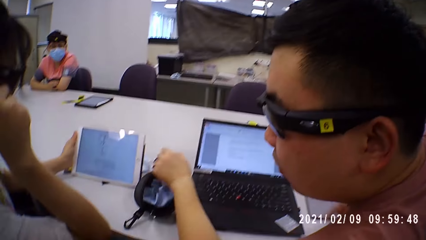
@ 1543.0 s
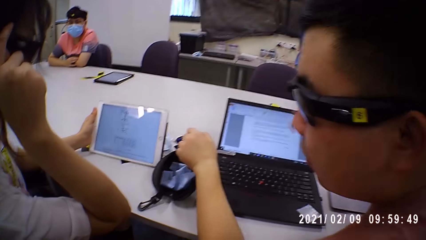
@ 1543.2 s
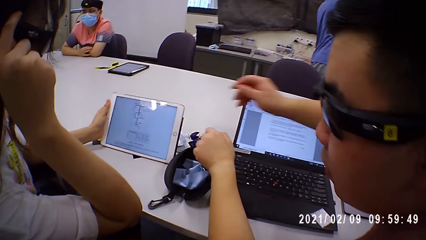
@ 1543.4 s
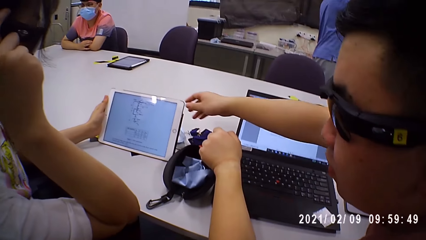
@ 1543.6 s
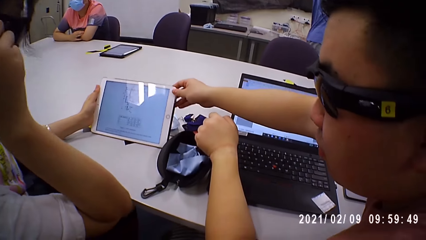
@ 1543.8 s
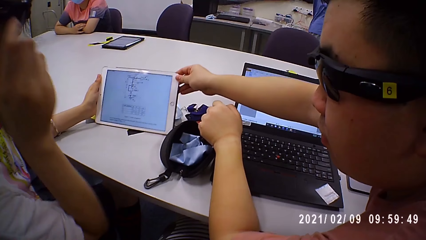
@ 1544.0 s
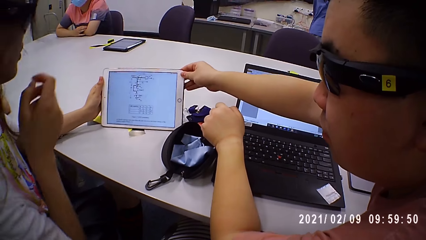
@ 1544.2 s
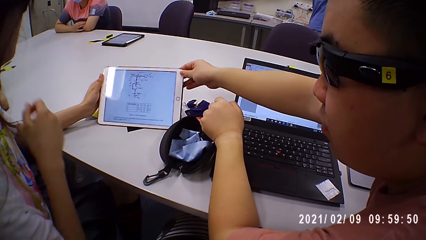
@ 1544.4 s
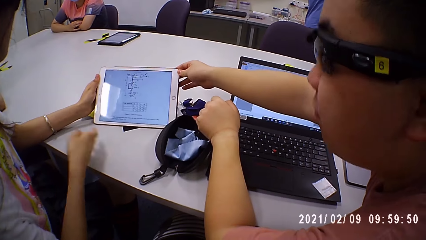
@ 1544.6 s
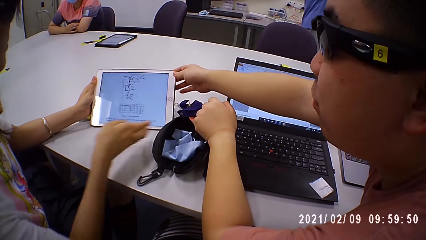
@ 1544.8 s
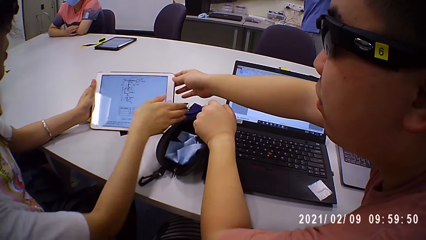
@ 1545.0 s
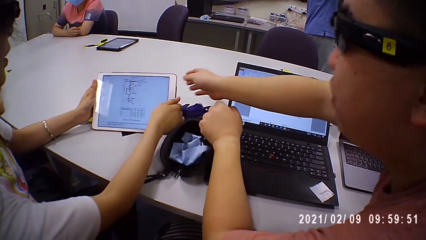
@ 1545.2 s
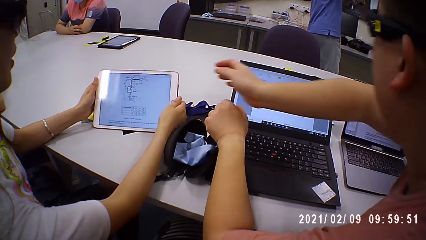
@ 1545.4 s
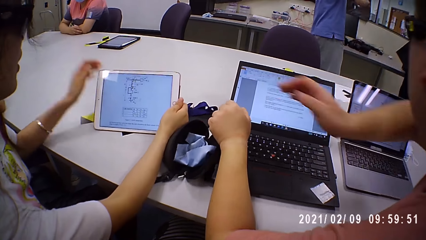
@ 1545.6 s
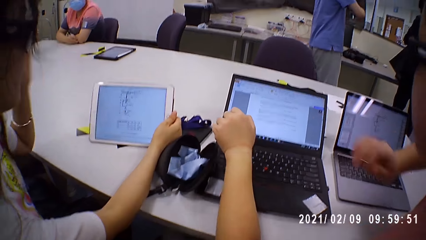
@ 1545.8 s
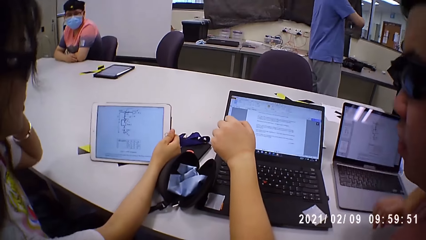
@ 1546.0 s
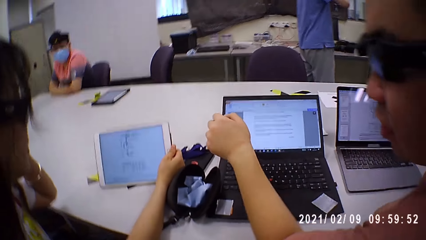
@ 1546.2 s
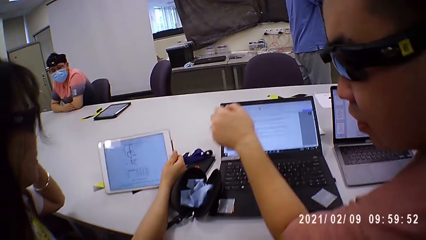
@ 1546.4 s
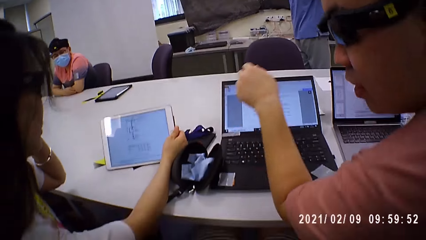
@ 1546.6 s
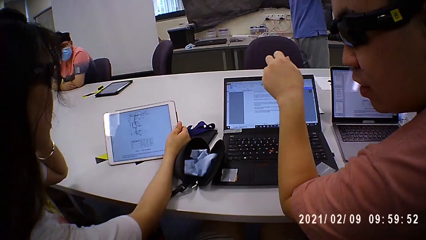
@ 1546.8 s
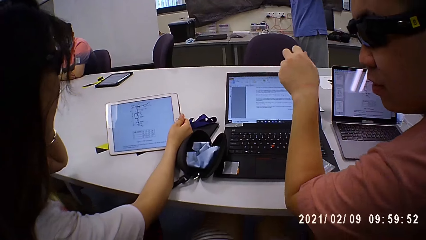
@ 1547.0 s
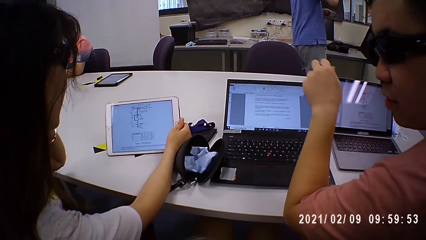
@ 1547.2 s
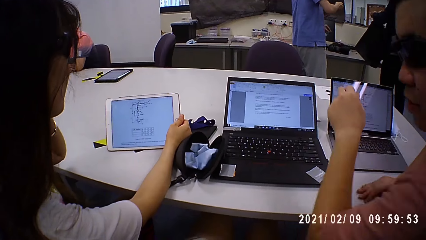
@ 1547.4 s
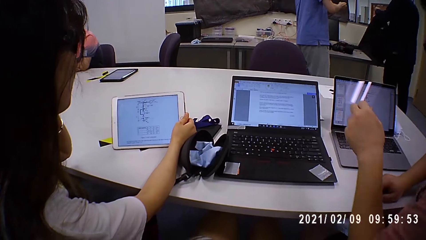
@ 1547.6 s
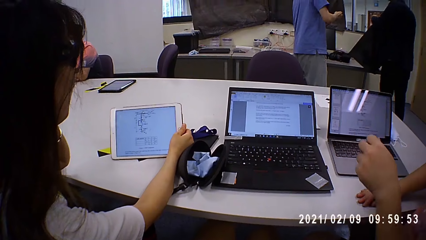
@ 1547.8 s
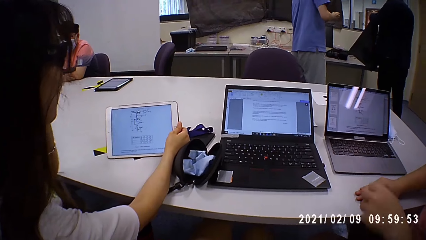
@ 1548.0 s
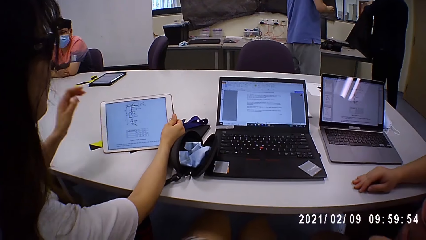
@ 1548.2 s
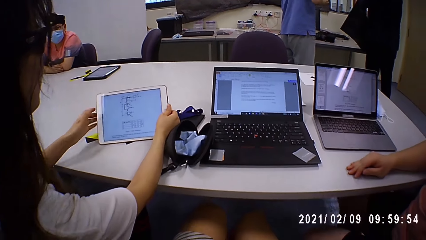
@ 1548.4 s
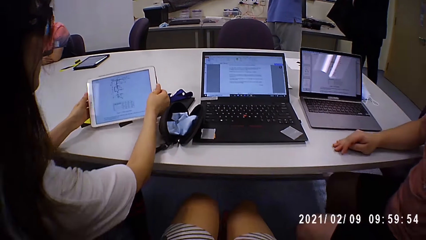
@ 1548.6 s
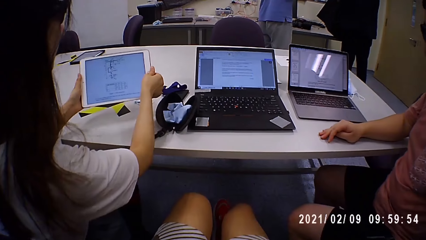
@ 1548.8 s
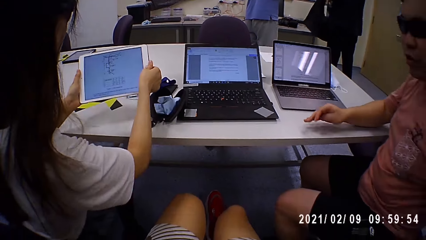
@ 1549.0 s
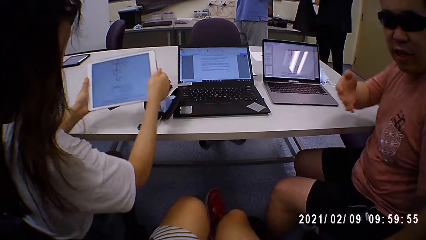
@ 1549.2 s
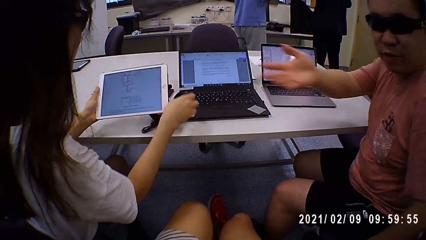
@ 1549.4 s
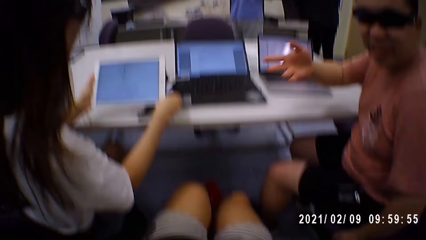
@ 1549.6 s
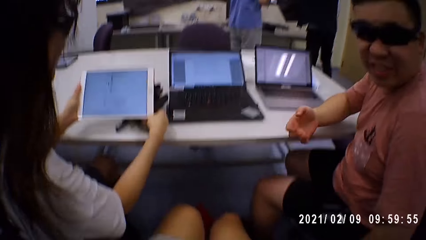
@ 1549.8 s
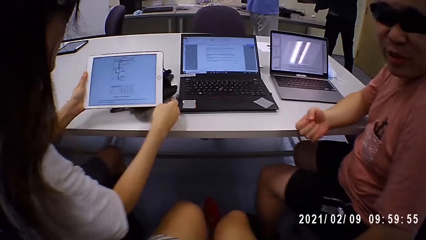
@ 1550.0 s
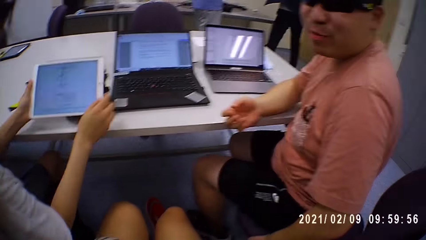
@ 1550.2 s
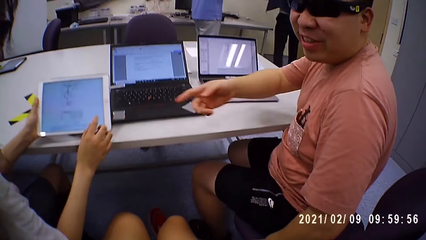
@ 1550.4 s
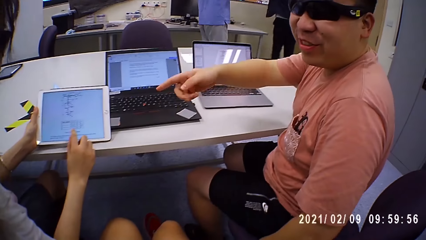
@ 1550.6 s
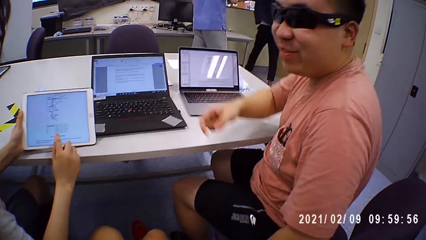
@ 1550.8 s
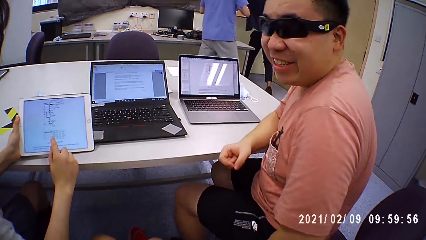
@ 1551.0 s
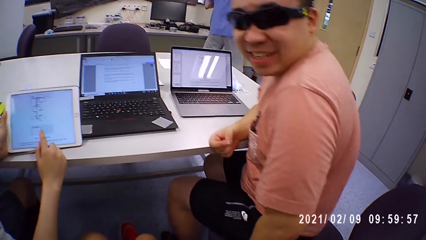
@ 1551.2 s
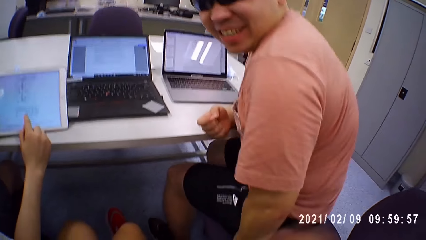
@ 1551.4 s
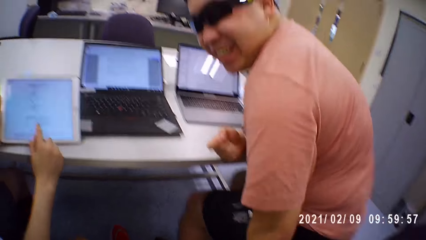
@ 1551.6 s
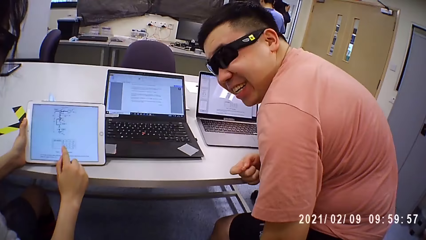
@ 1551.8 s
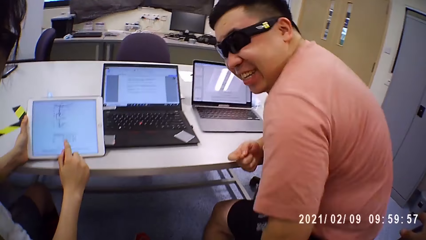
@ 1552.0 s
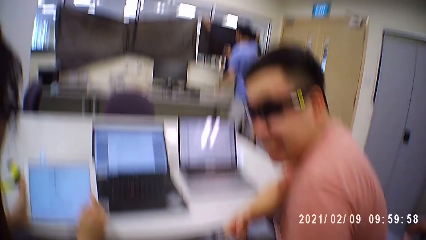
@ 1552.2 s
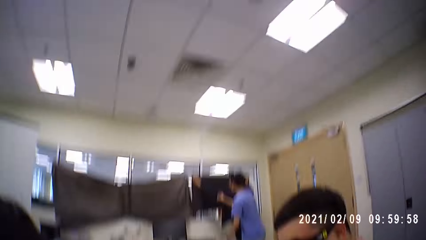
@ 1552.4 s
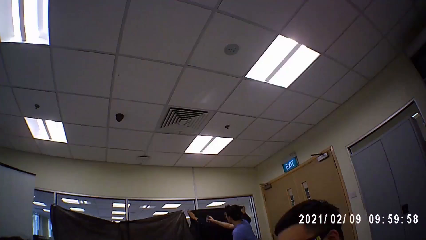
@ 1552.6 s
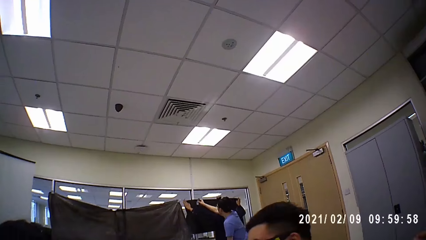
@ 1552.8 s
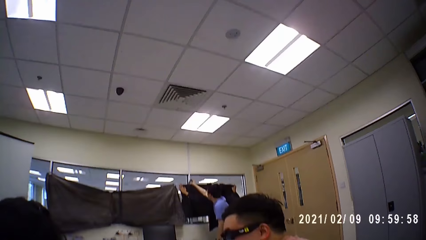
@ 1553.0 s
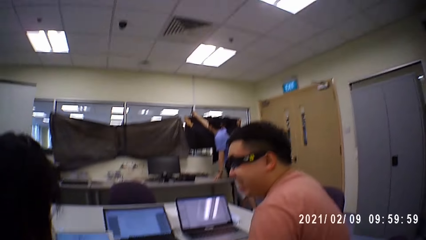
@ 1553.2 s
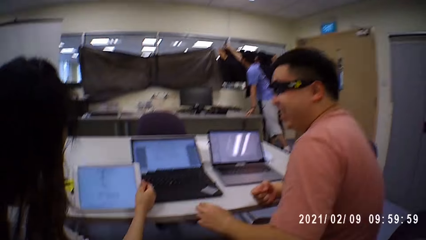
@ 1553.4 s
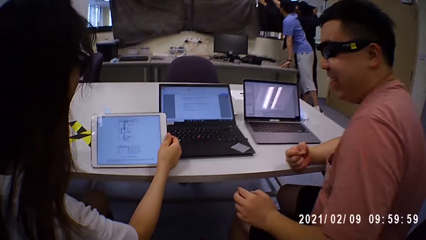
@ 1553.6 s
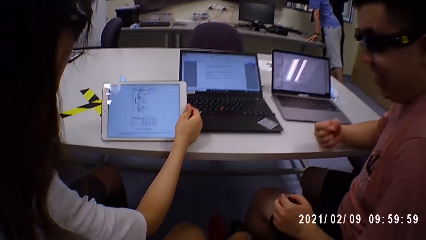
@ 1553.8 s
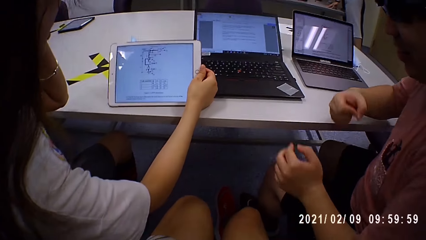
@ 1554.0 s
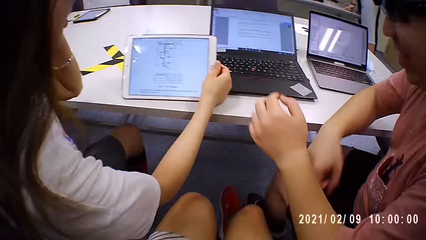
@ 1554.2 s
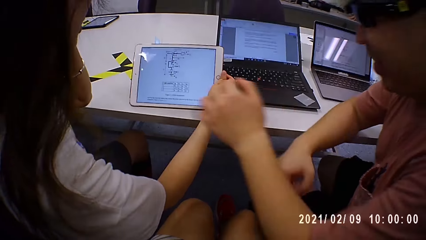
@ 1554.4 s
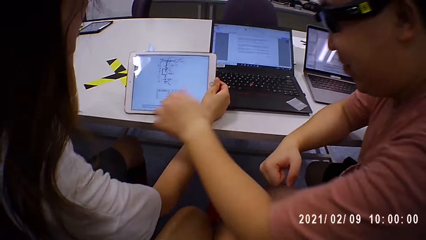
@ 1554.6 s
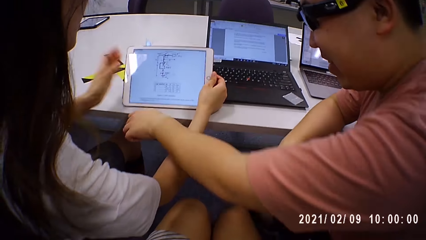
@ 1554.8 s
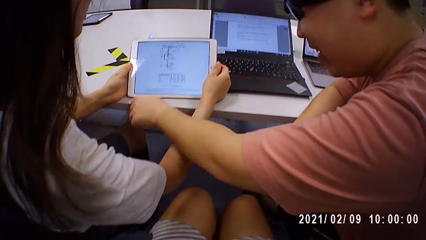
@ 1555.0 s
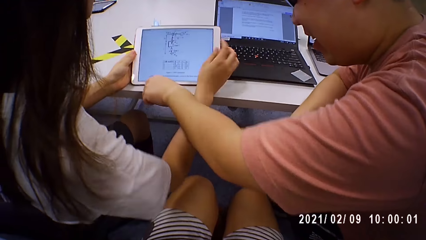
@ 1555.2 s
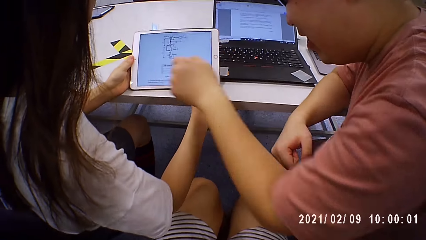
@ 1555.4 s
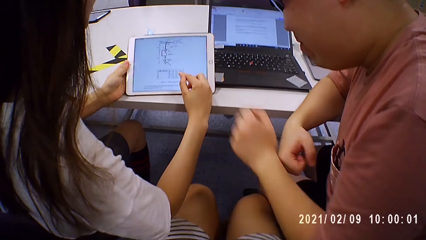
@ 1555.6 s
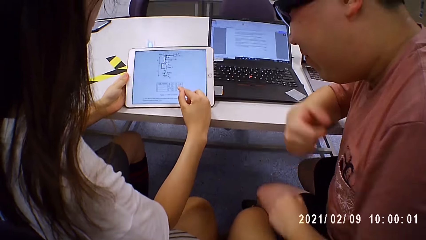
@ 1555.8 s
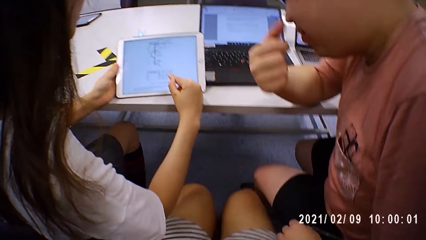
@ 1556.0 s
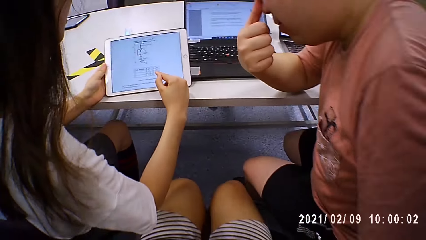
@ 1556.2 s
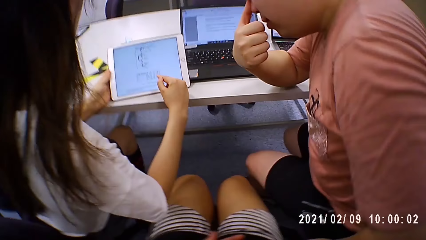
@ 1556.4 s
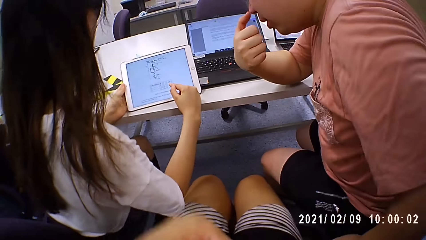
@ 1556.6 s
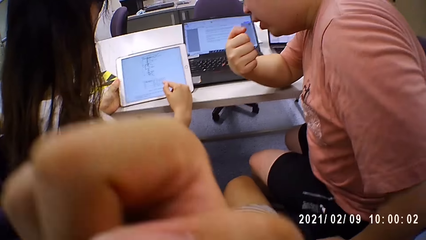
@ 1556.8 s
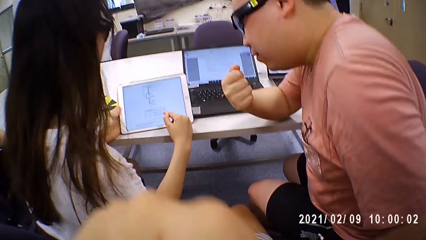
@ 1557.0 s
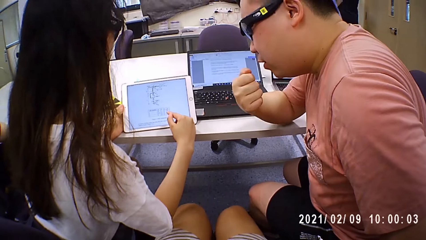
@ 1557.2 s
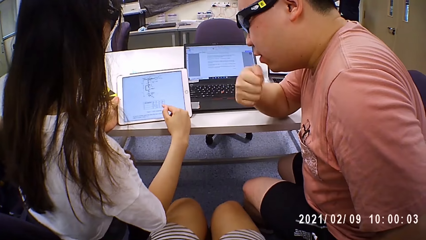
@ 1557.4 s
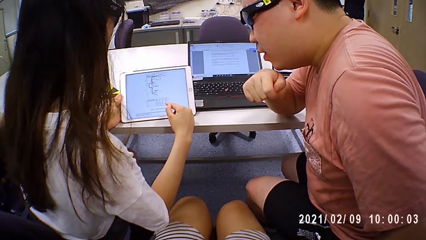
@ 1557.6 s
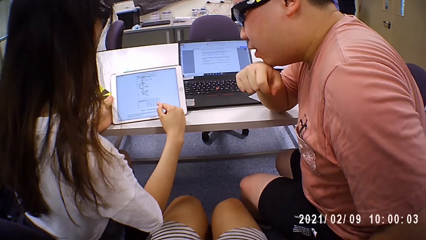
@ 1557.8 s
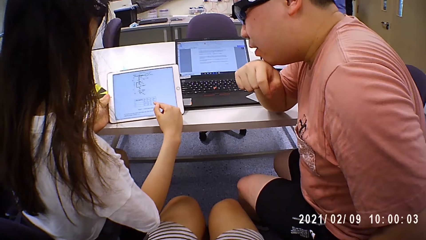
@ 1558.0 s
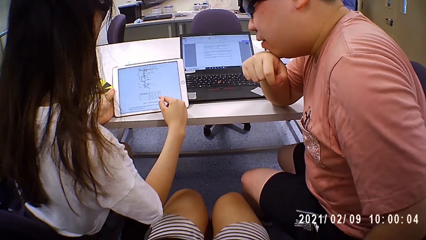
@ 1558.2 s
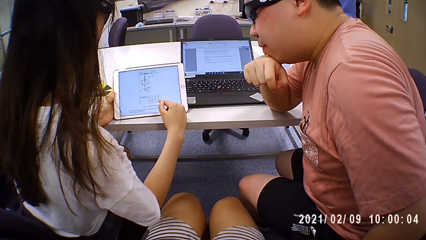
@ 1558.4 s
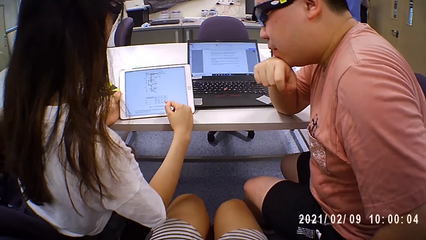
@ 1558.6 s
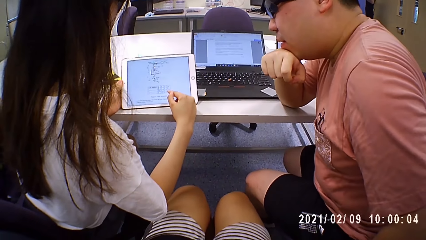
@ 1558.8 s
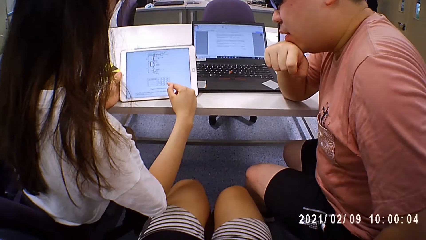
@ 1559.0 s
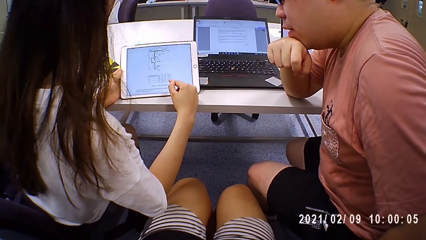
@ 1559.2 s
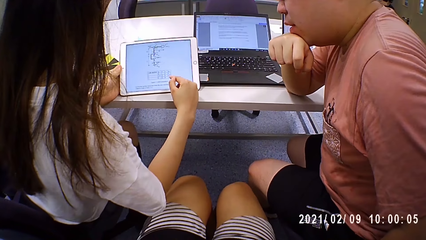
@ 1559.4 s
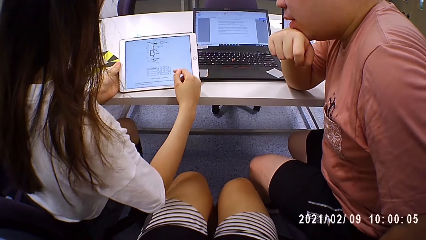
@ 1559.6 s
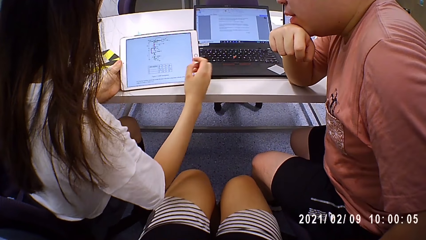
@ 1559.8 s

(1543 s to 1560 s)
The man interacts with the woman and holds the iPad with his right hand. The man talks. The woman passes the iPad from her left hand to her right hand and touches her hair with her left hand. The man places his right hand on the table. The woman picks up the iPad from the table with both hands. The man converses with the camera wearer. The woman moves a case on the table with her right hand, places the iPad on the table with her left hand, holds the iPad with her right hand, and holds the iPad with her left hand. The man converses with the woman and touches his nose with his right hand. The camera wearer touches his nose with his right hand. The man places his right hand under his chin.
